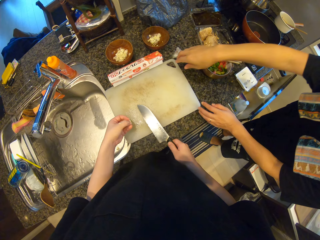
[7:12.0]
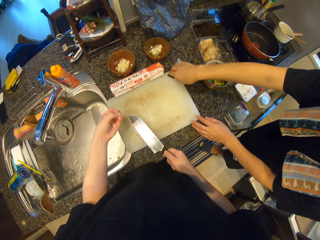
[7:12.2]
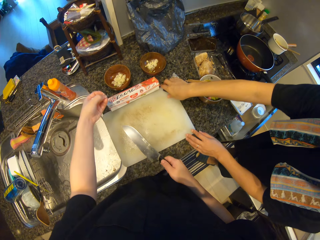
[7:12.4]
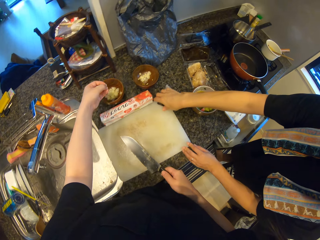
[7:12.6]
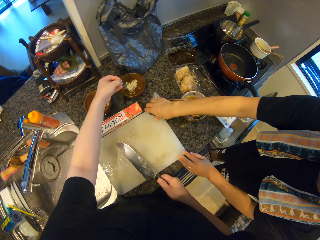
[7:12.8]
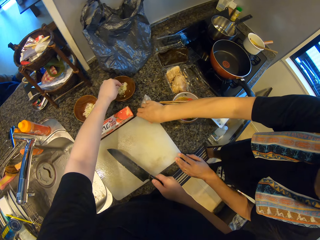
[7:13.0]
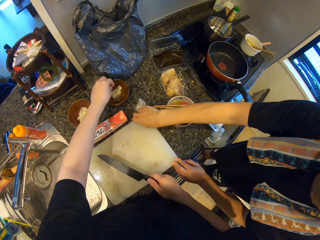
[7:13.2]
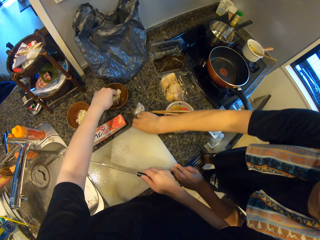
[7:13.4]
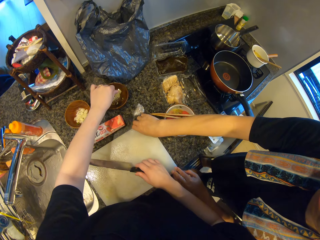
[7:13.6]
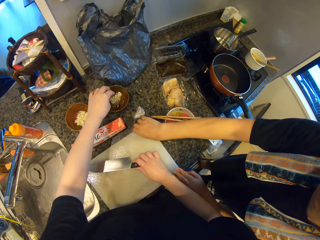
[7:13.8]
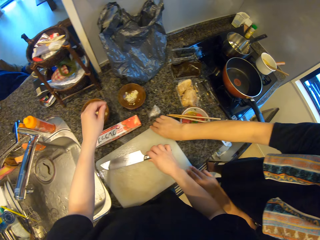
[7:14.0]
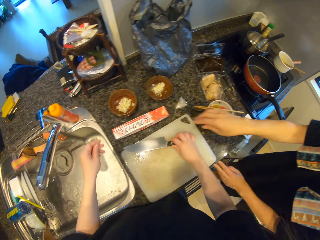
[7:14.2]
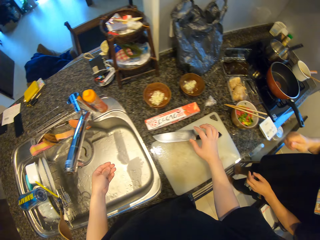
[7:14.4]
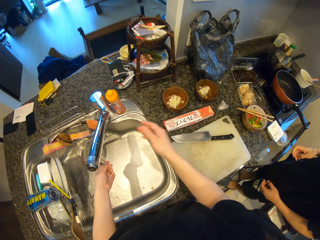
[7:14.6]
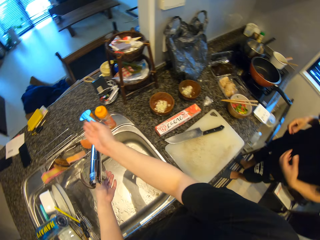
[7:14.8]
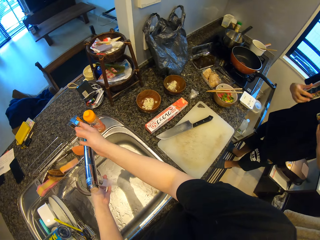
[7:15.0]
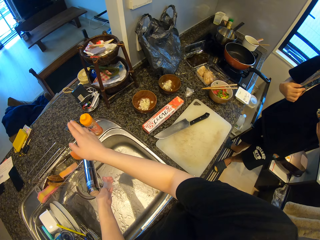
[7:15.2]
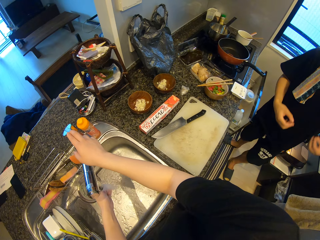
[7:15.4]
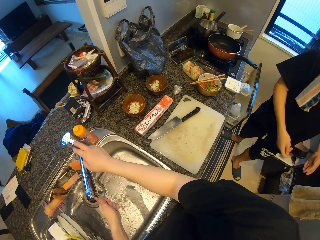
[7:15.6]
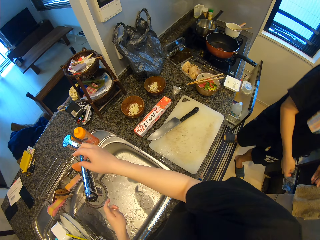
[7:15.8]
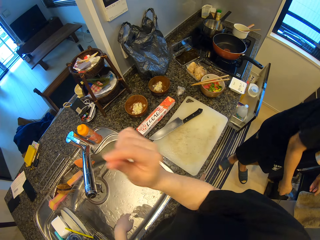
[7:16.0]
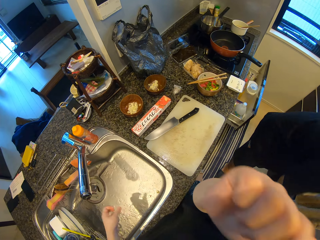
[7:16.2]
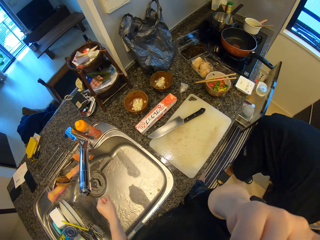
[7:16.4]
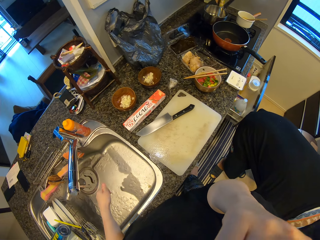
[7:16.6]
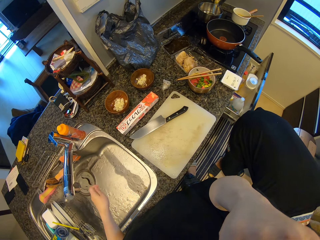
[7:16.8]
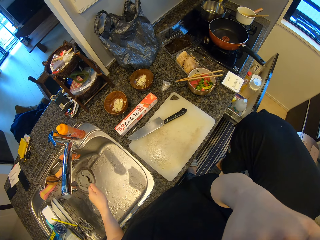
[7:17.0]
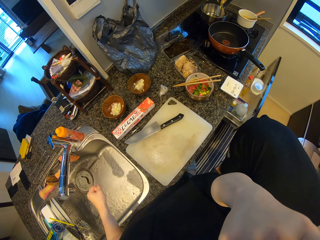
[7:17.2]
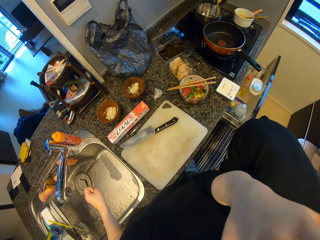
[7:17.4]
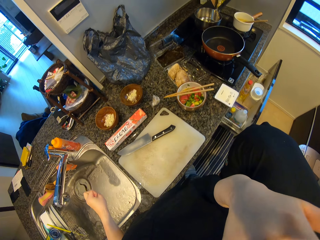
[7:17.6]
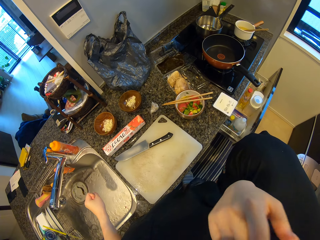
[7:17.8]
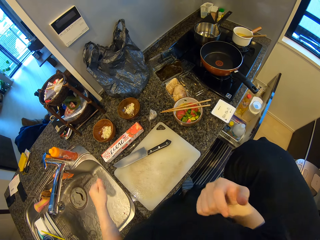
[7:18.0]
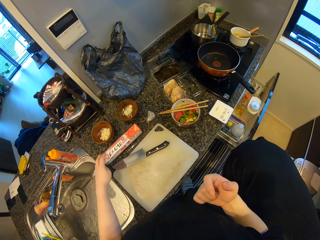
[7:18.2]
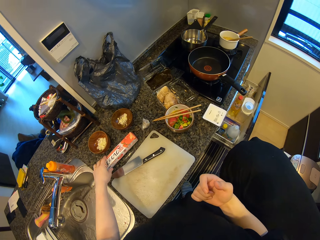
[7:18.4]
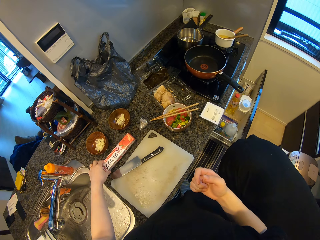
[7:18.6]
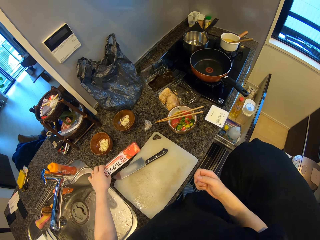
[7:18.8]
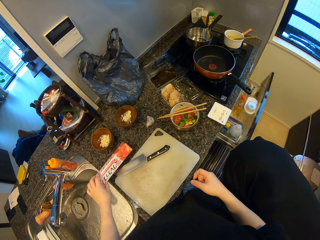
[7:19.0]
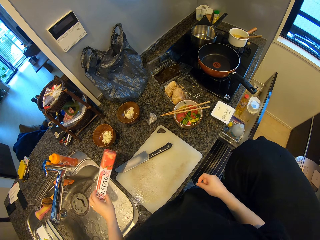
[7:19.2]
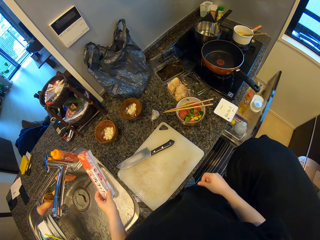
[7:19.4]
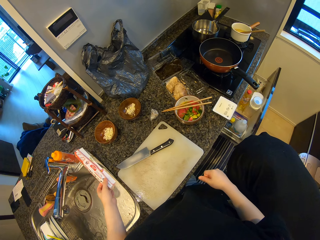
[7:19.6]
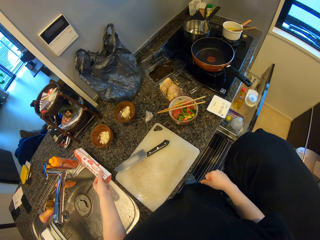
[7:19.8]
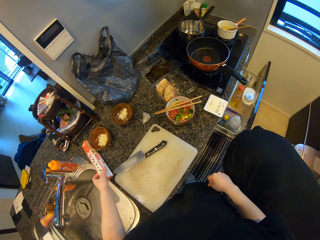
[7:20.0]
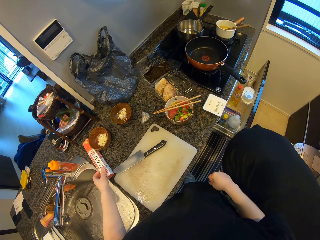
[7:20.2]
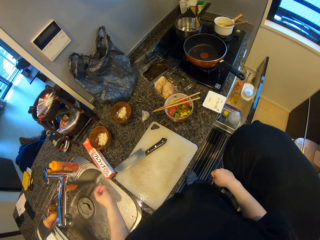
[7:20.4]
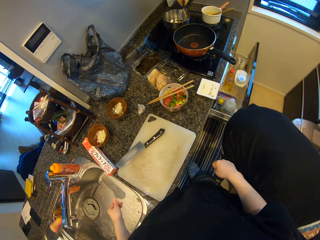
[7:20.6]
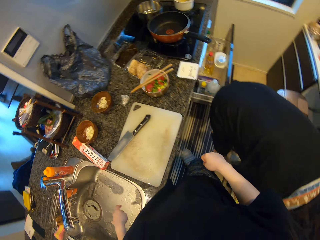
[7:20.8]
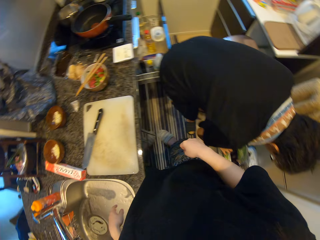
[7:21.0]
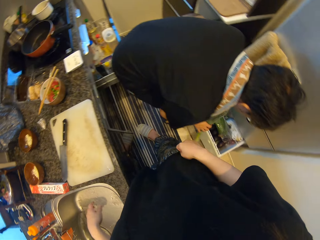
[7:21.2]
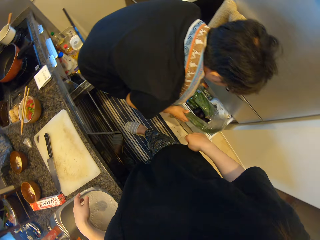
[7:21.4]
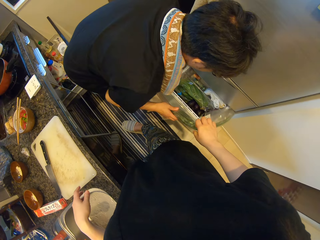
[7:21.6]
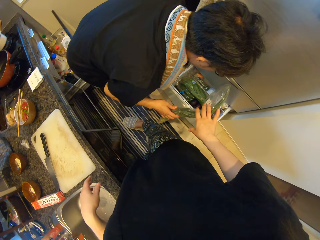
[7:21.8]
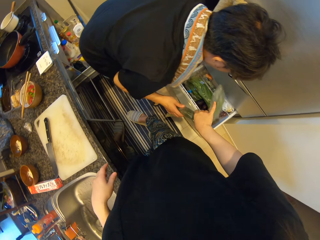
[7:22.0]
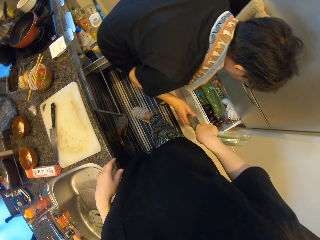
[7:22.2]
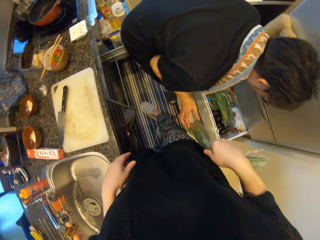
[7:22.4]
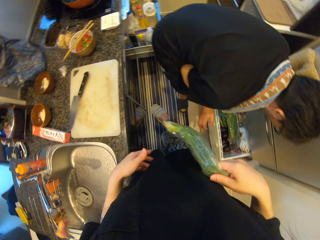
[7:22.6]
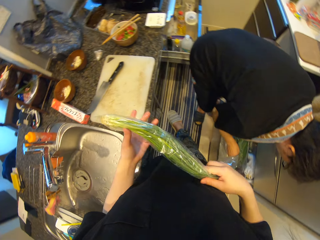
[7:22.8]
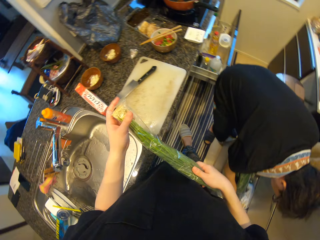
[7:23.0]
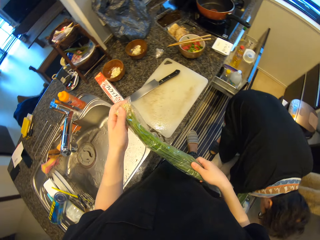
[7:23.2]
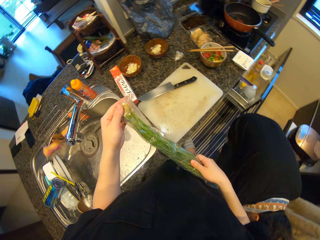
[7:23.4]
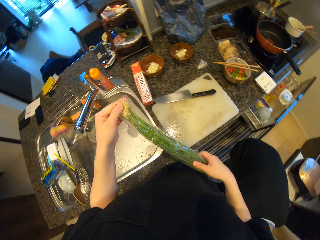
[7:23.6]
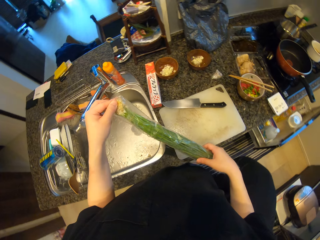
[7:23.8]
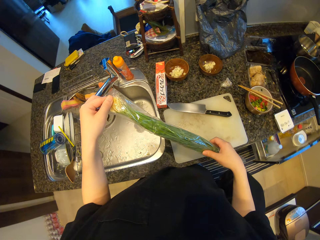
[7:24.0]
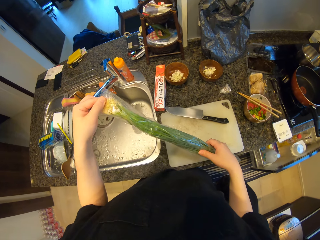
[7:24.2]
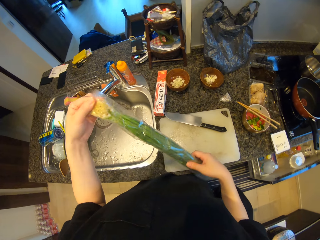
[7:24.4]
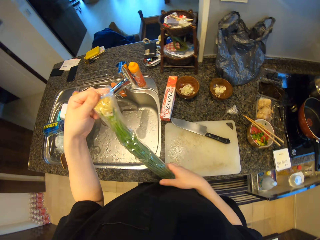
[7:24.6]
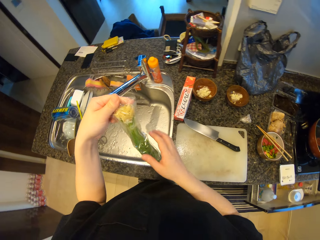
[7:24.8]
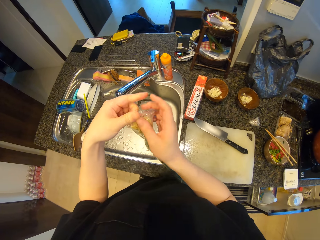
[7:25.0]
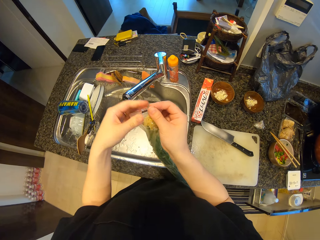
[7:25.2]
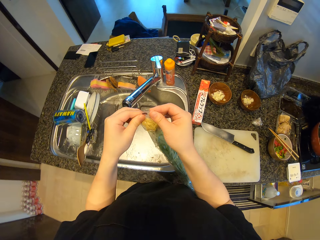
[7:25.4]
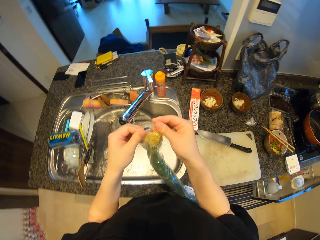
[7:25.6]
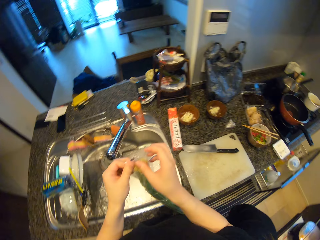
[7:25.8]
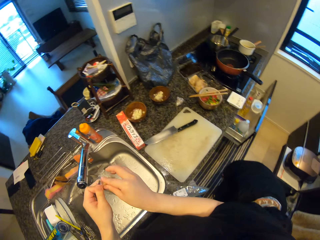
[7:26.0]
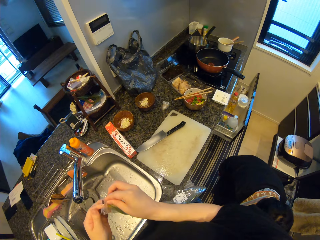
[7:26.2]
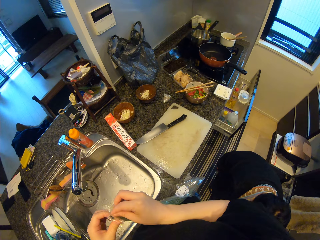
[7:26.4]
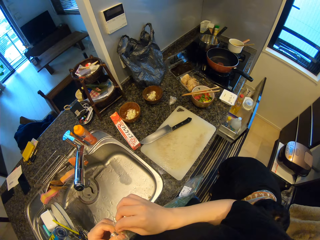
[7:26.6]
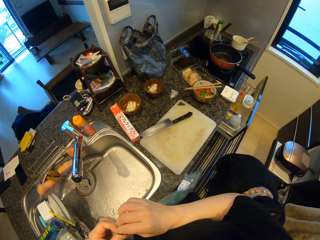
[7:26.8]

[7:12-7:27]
A man moves the chopping board on the counter. The camera wearer collects something. He puts the chopped white asparagus in the other bowl. He places the knife on the chopping board. He opens the tap with his right hand. He rinses his left hand. He closes the tap with his right hand. The man opens the fridge. The camera wearer touches his face with his right hand. He flicks his hands. He moves the pack of plastic wrap on the counter with his left hand. He picks up a film paper foil and places the film paper foil on a countertop. He flicks his hands. The man picks a pack of spring onions from the fridge. The camera wearer collects the pack of spring onions from the man. He holds the onions. He opens the pack of spring onions.

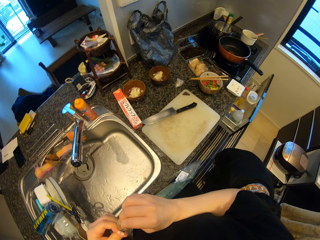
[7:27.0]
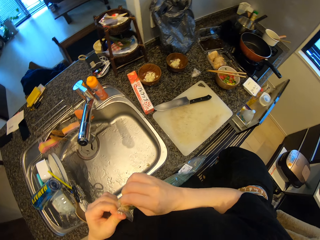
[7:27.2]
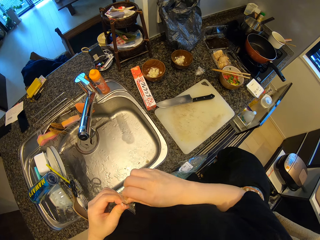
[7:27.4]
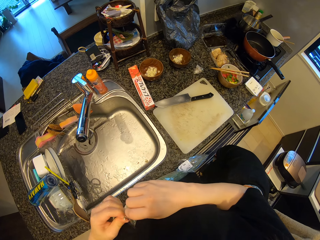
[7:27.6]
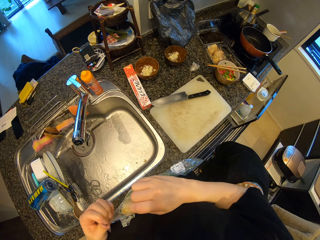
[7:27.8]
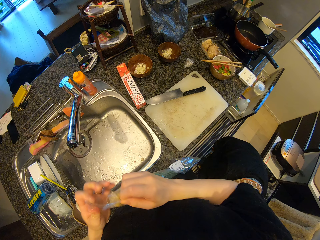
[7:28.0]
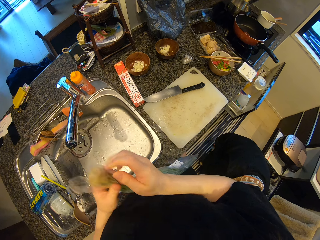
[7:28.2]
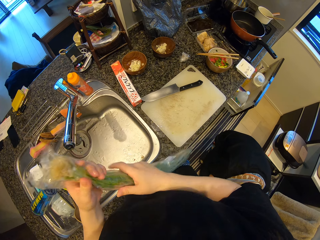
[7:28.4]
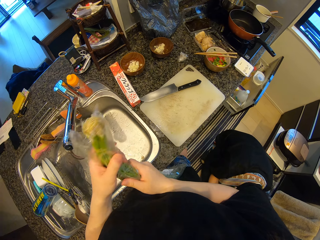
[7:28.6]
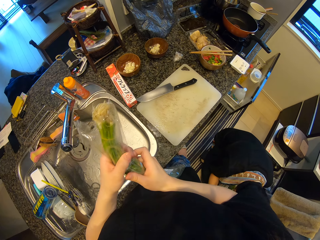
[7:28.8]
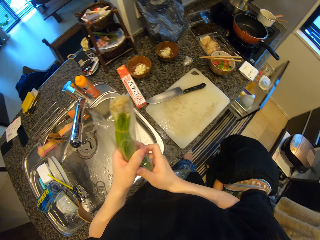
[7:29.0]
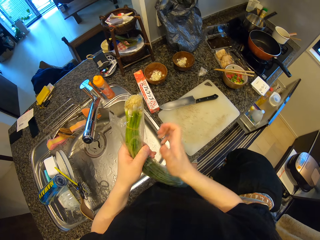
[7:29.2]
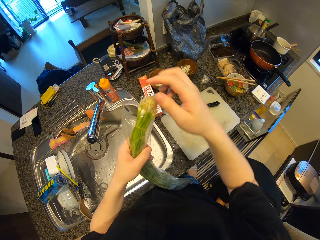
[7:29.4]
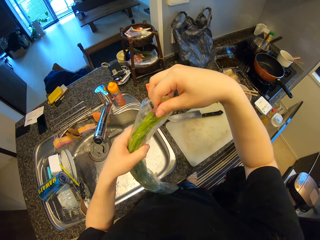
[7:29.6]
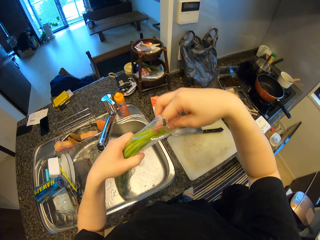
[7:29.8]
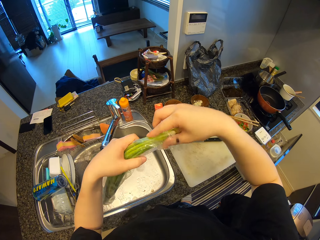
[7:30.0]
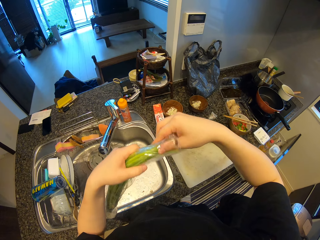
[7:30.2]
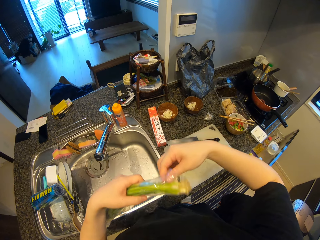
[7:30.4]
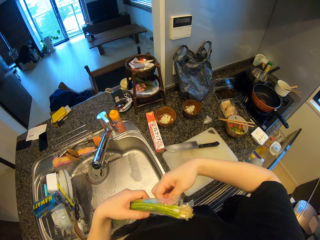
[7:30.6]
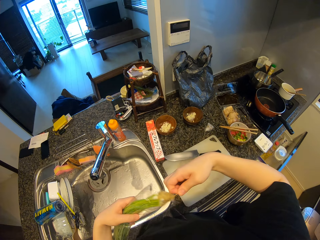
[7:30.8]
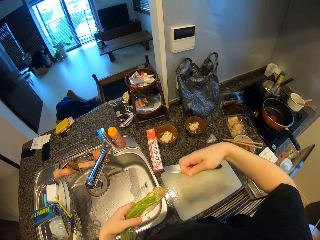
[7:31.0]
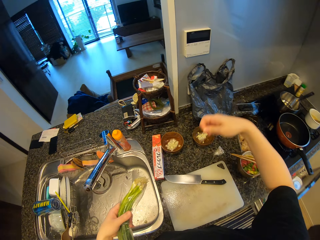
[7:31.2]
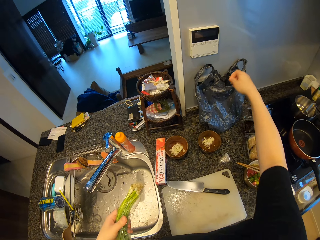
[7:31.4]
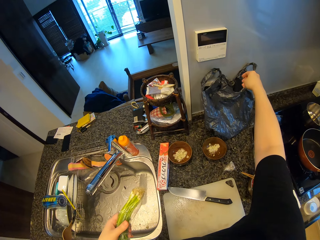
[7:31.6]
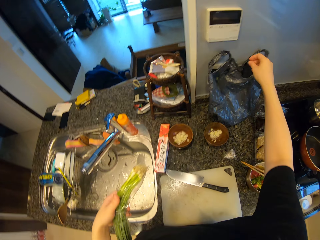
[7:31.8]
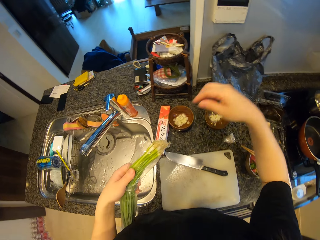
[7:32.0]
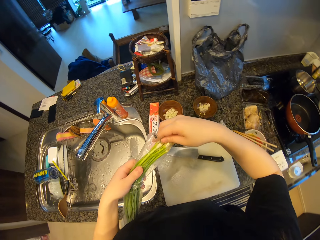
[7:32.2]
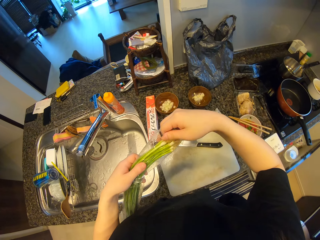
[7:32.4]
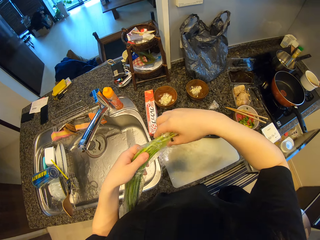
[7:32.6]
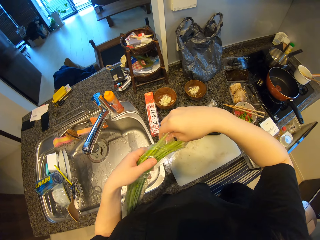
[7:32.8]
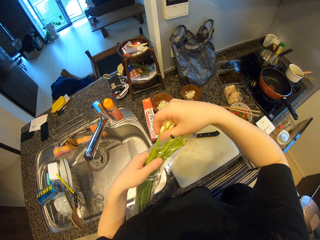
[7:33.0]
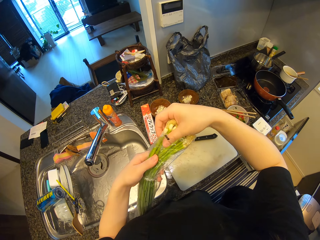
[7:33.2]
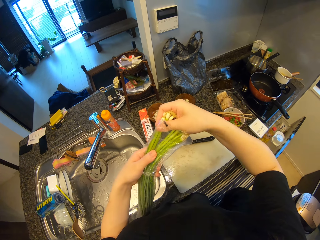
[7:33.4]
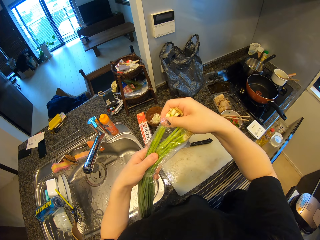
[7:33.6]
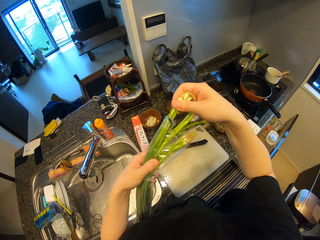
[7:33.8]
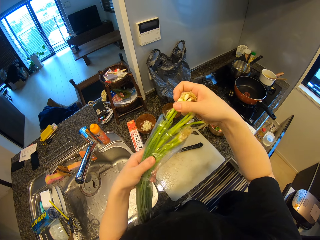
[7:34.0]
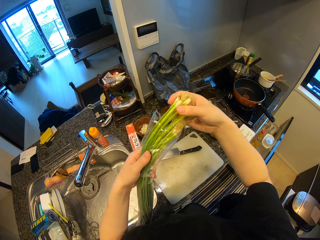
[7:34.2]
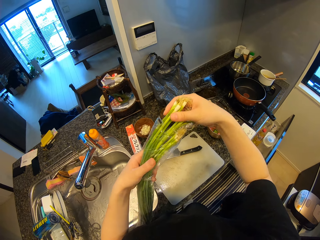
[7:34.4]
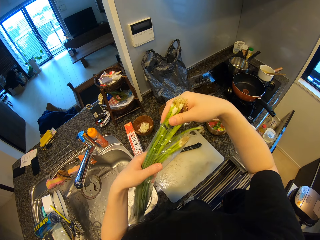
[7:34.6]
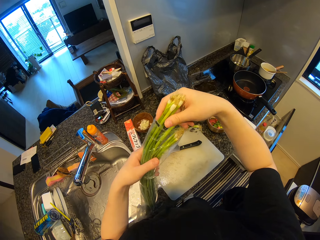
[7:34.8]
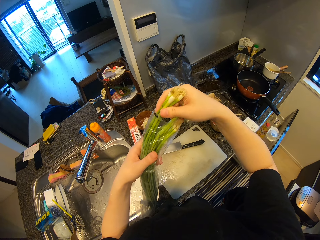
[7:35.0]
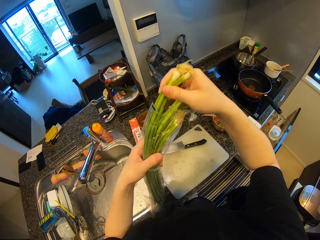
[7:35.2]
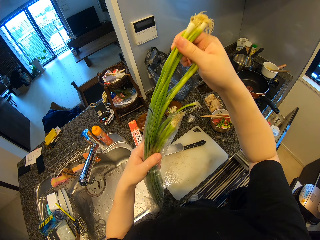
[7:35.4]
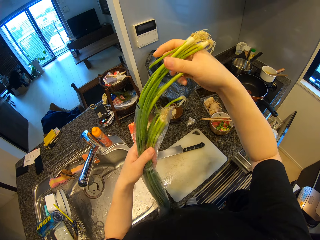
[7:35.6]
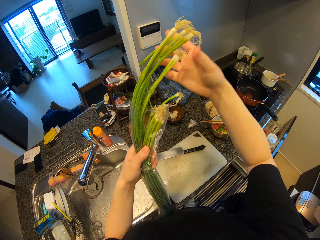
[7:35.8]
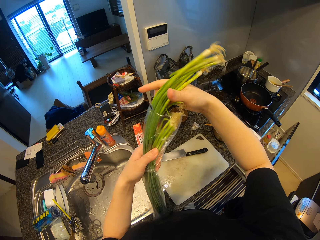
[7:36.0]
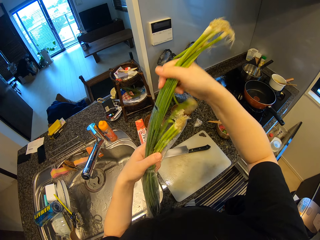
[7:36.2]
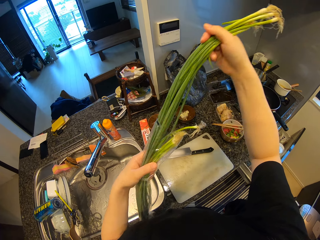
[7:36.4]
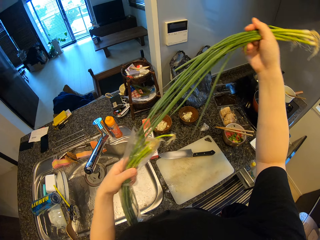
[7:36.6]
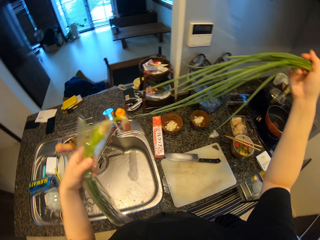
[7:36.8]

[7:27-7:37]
The camera wearer removes a rubber band from the spring onion. They drop the rubber band in the waste bag. They pull out some spring onion from the pack.
